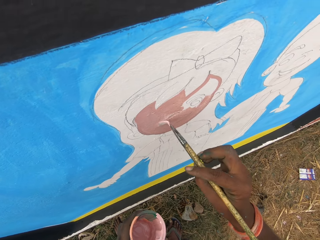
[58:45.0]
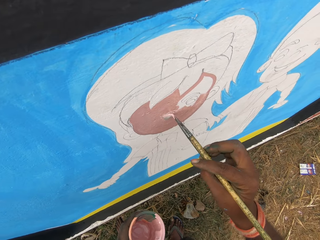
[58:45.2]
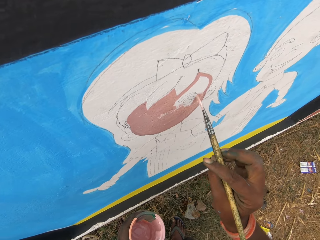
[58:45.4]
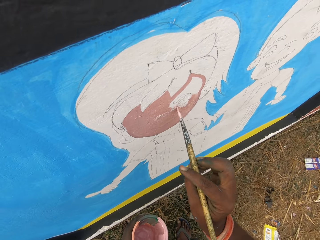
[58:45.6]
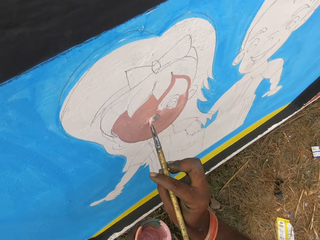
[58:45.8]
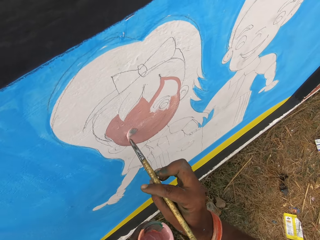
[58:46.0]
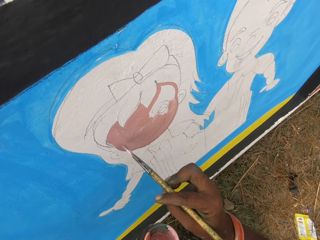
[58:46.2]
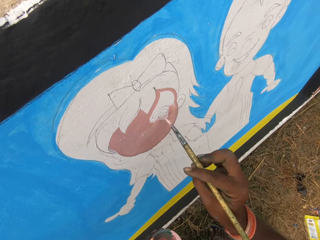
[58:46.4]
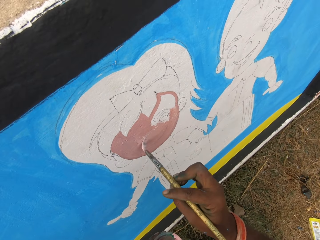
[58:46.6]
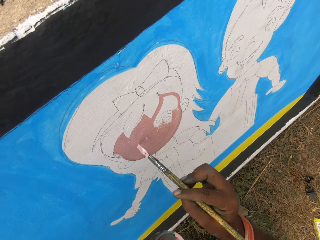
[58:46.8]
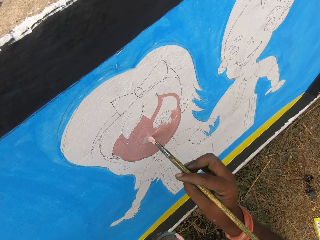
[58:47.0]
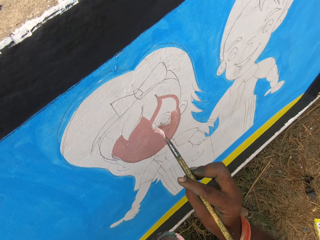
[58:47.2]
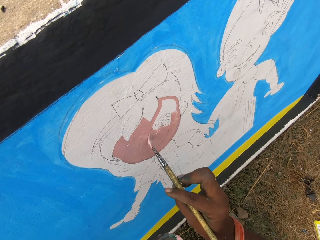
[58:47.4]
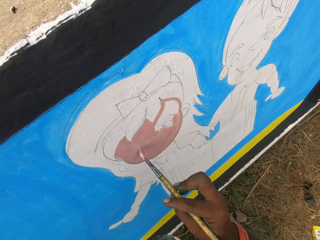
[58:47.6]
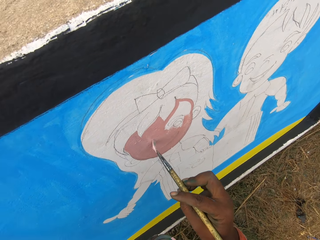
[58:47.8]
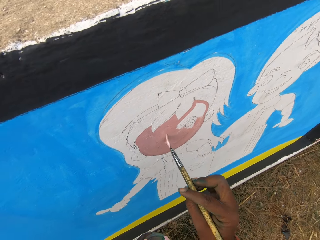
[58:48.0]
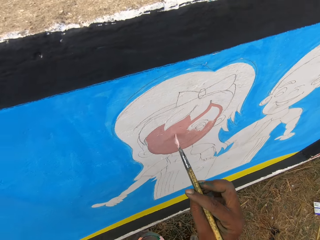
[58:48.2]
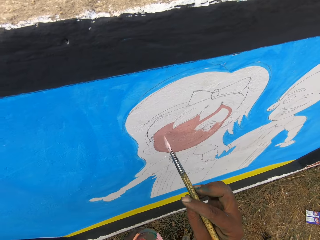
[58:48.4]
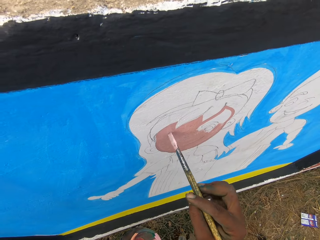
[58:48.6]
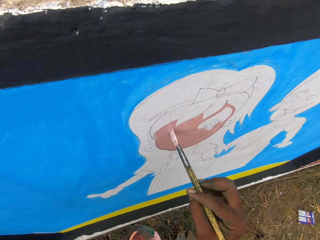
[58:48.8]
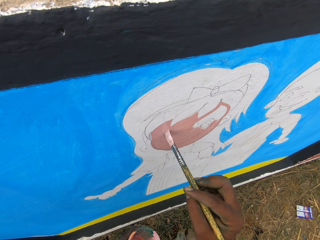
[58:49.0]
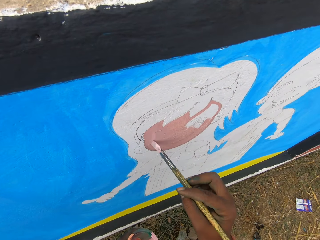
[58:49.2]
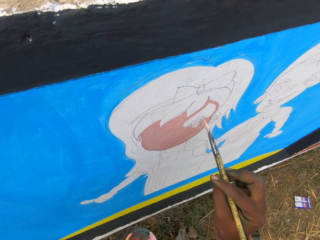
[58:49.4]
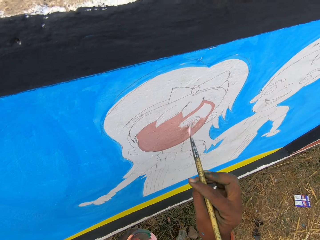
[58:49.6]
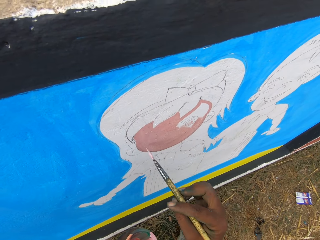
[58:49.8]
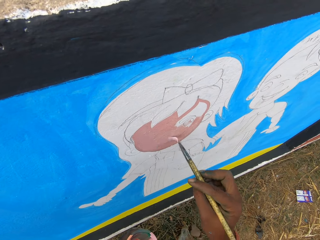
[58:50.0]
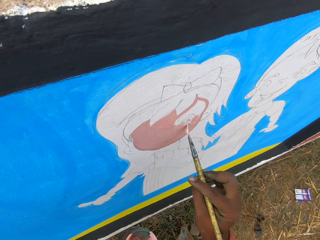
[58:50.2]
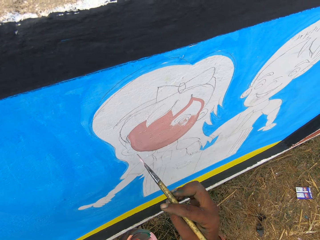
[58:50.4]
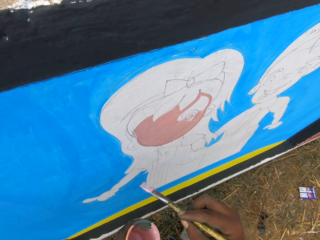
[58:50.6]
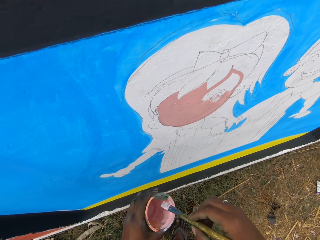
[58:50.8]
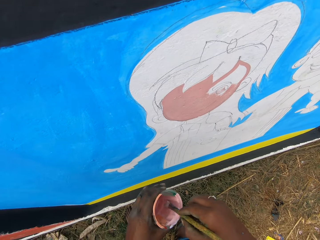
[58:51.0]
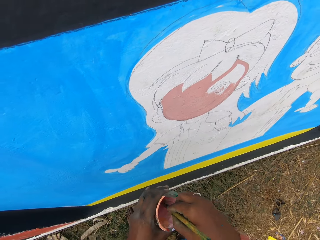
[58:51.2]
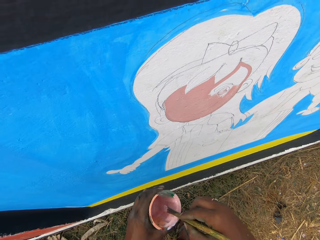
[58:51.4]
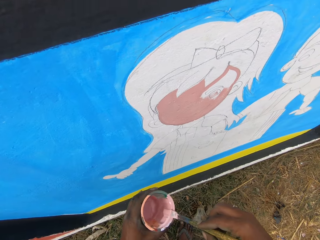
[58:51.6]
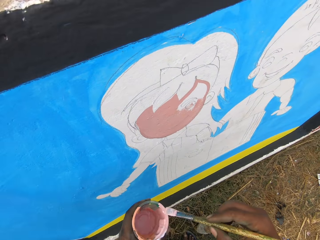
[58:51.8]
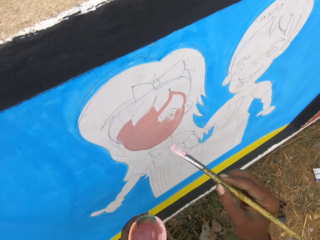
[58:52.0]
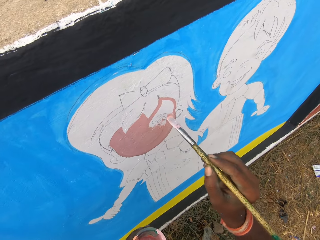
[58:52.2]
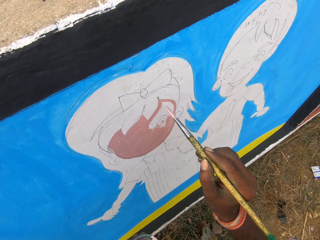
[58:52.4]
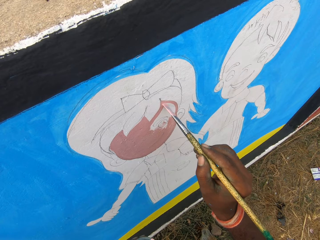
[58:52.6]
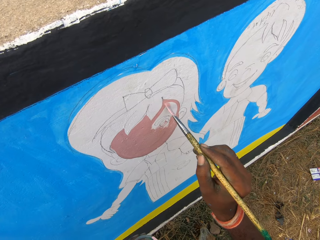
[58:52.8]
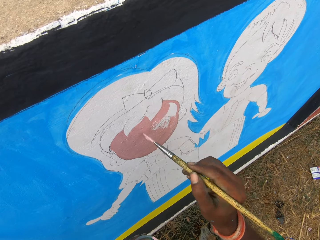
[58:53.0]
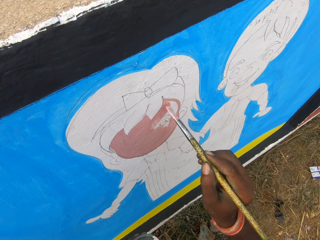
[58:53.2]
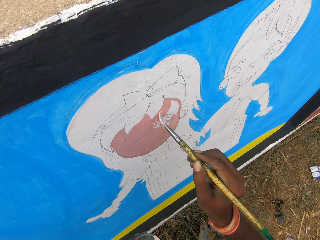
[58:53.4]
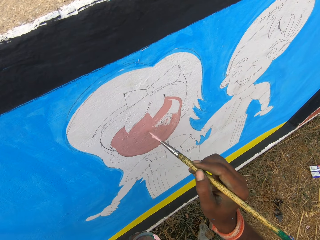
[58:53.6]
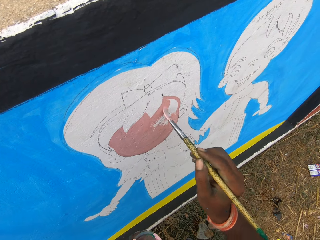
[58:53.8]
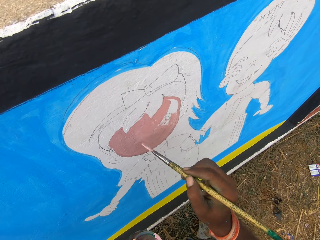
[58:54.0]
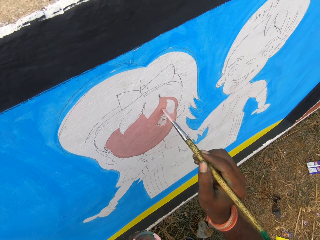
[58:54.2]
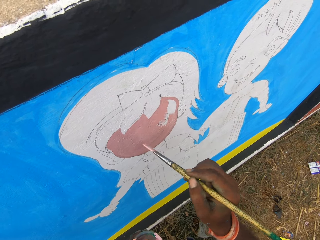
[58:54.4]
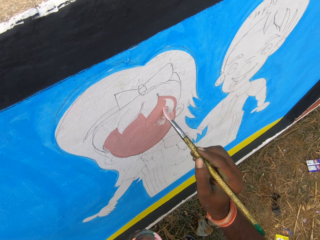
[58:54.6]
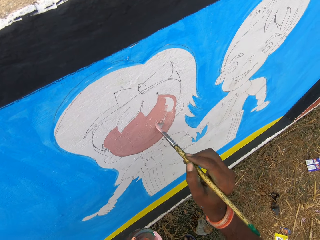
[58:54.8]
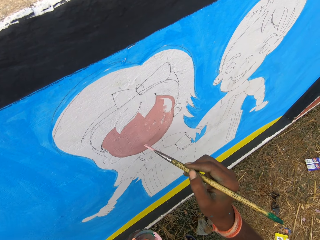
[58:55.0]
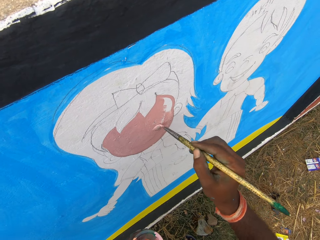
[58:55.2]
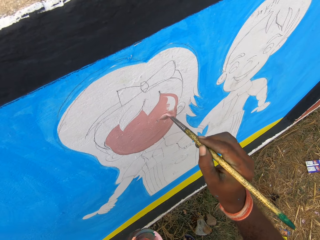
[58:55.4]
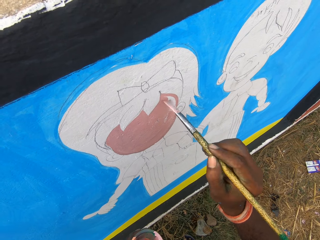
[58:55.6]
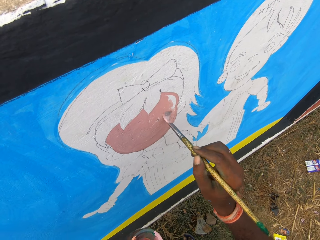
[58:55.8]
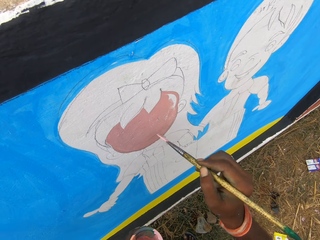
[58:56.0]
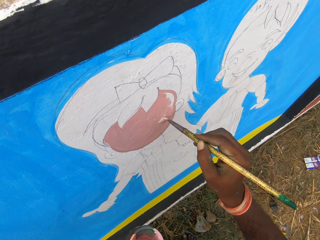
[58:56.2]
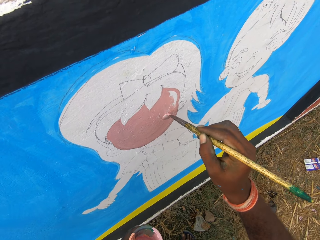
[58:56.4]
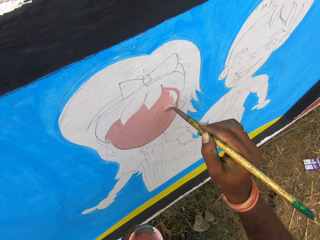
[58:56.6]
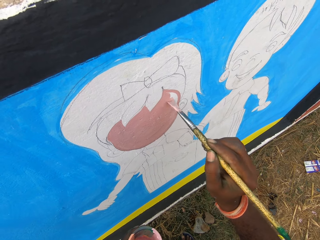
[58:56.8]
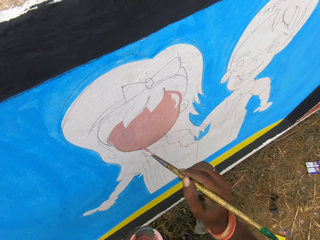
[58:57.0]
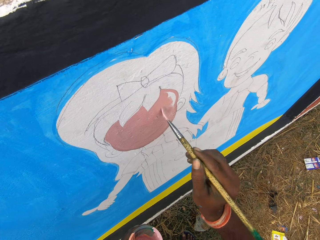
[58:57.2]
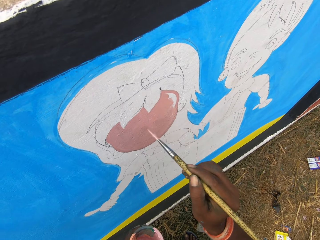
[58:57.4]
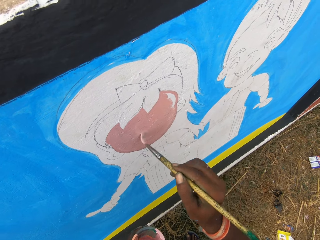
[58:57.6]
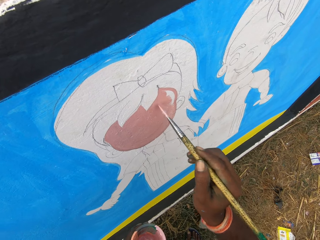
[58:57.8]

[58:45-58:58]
The camera wearer dips the paint brush in the paint can. They rub the paint brush on the edge of the paint can. They paint the wall with the paint brush.

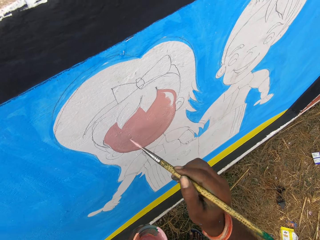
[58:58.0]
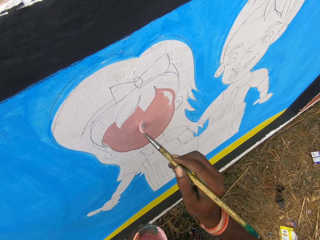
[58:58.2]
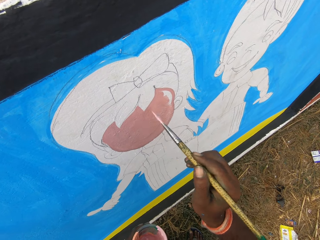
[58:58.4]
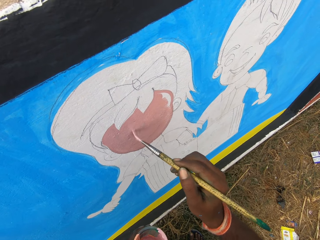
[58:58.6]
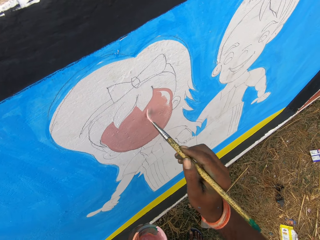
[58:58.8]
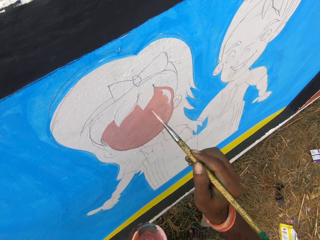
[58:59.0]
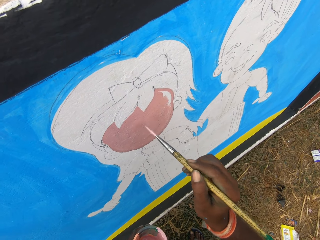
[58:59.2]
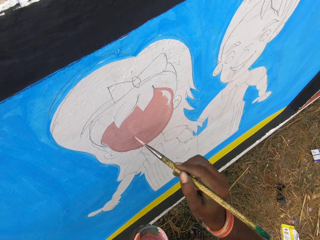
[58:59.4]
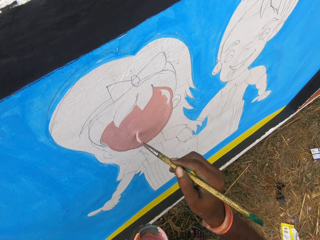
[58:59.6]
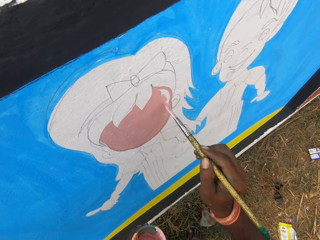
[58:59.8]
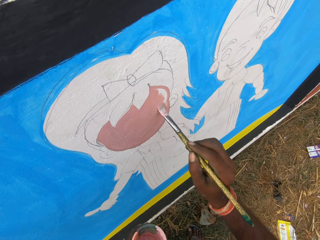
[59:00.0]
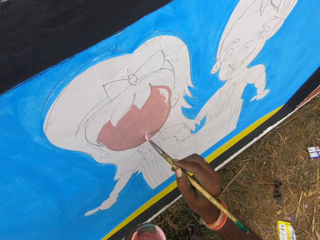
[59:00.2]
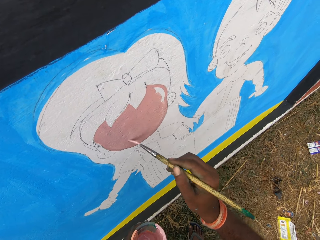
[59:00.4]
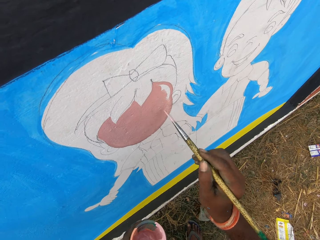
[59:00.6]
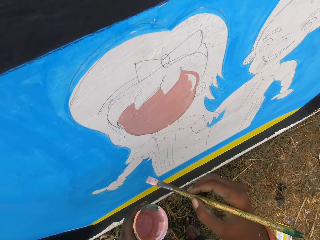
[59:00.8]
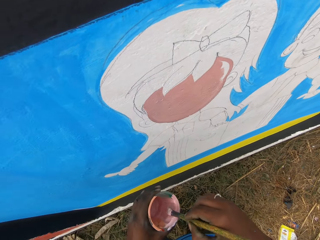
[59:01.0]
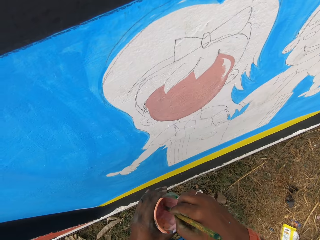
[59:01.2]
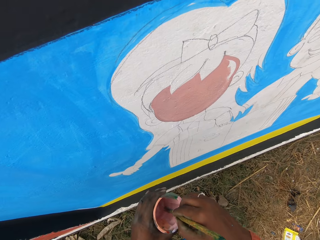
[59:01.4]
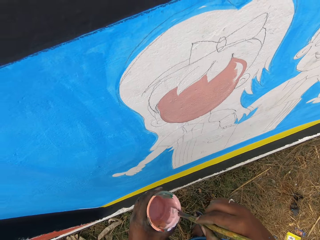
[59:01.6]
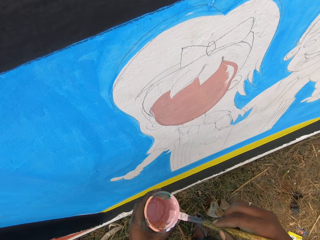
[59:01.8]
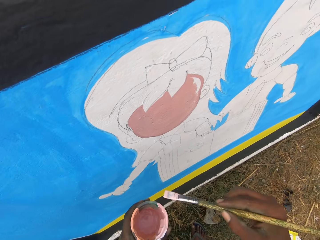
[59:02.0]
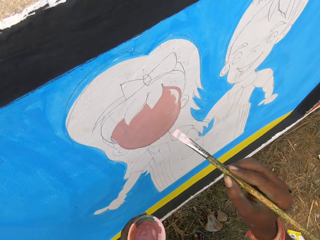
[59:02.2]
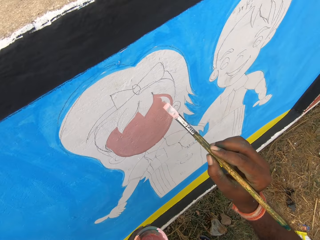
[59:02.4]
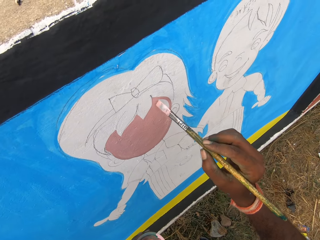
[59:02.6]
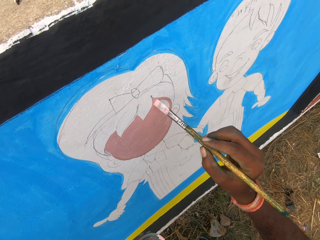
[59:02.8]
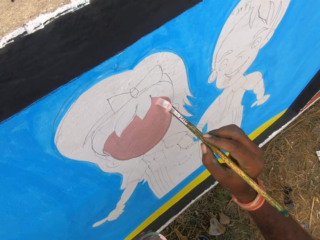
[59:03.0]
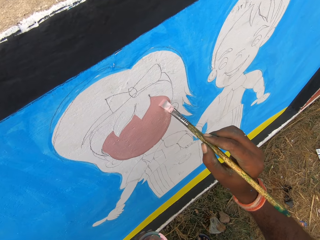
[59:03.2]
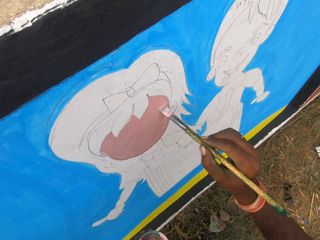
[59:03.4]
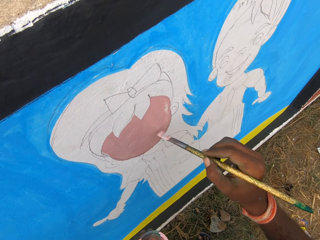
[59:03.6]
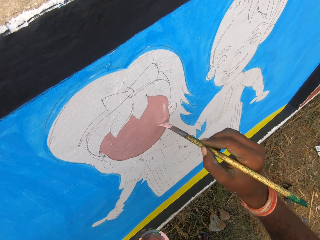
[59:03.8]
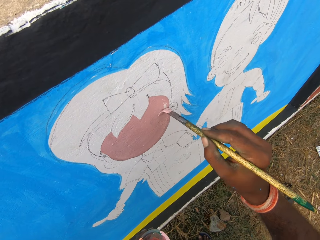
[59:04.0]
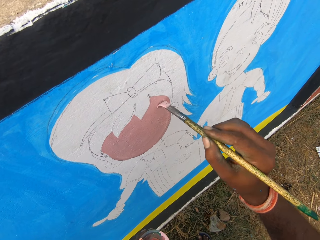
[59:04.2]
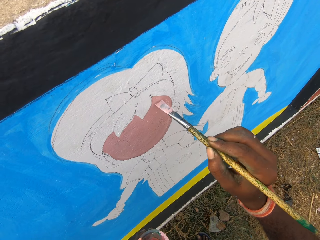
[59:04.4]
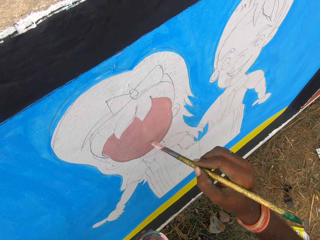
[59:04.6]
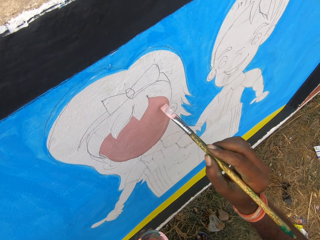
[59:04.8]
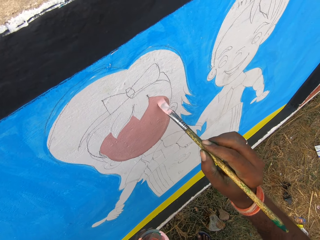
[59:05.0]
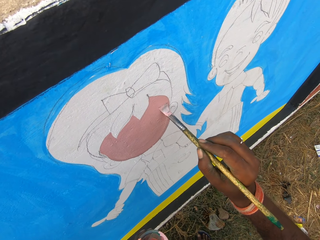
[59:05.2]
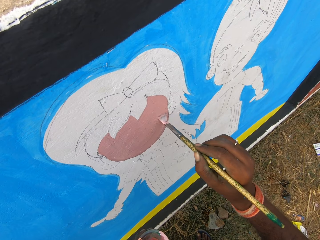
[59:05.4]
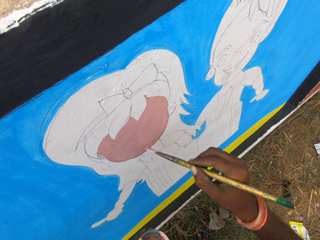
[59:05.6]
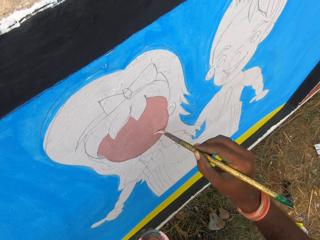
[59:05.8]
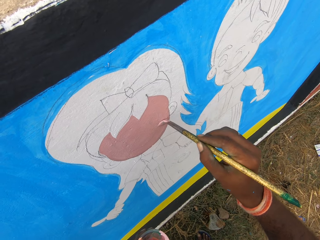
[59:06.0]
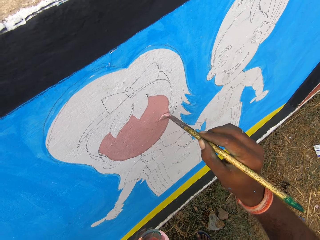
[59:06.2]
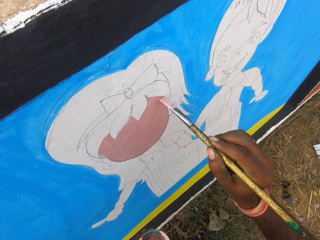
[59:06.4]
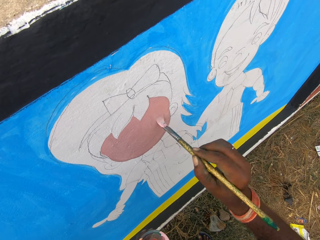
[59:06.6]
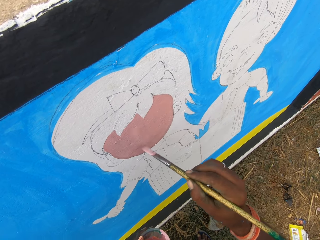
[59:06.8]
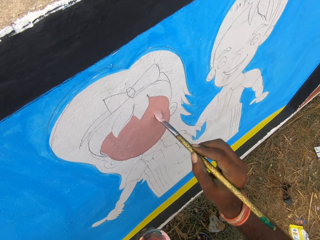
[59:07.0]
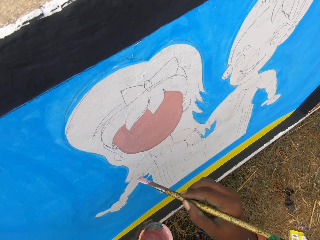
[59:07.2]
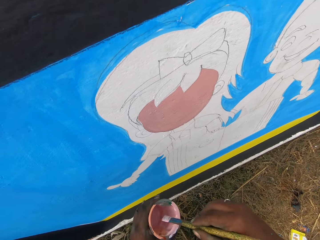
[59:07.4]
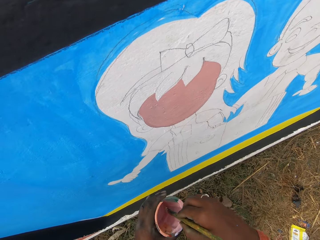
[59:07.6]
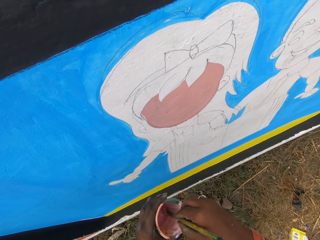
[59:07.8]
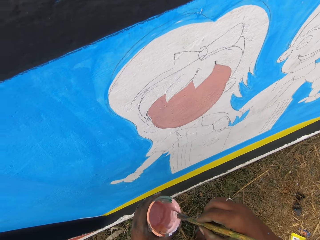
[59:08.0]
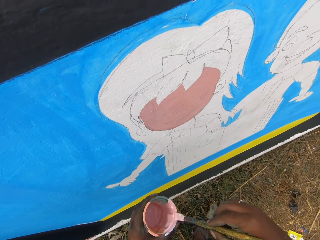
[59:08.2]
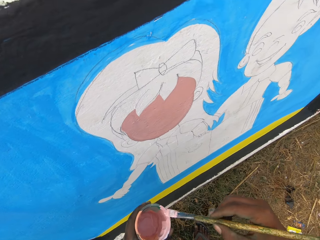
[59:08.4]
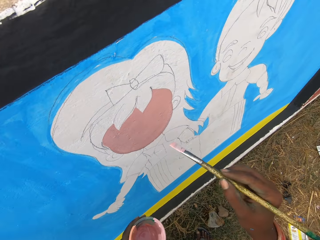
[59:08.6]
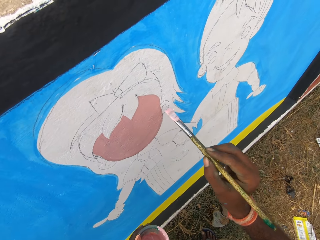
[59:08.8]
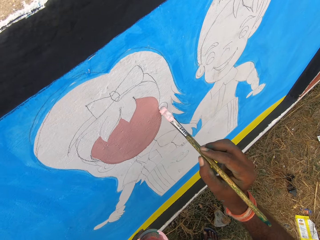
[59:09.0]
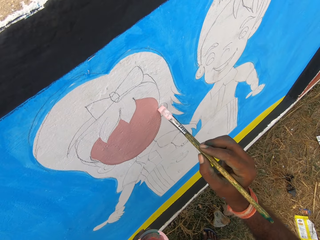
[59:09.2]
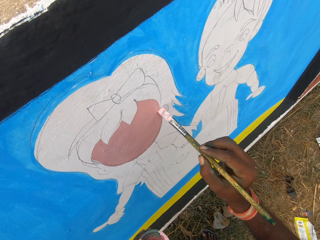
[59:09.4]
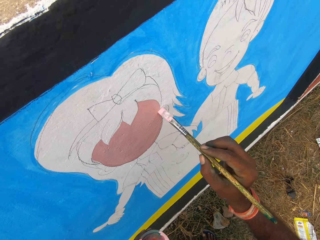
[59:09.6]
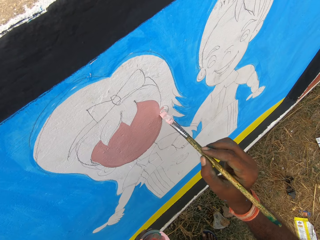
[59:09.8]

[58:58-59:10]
The camera wearer dips the paint brush in the paint can. They rub the paint brush on the edge of the paint can. They paint the wall with the paint brush. They dip the paint brush in the paint can. They rub the paint brush on the edge of the paint can. They paint the wall with the paint brush.
